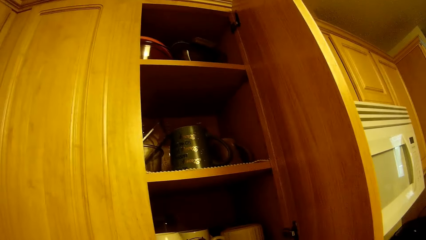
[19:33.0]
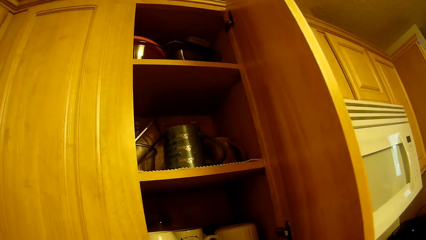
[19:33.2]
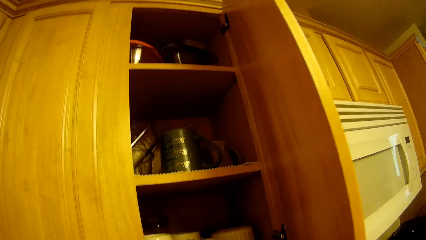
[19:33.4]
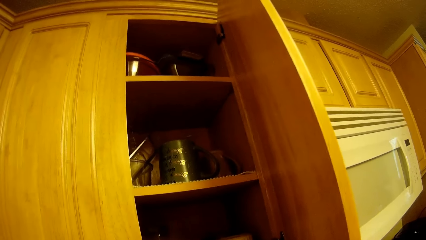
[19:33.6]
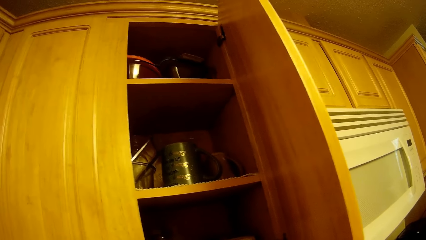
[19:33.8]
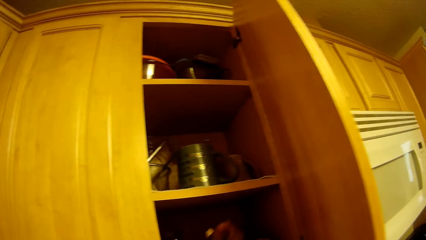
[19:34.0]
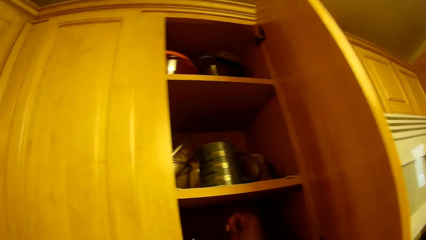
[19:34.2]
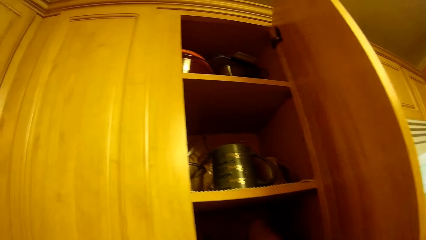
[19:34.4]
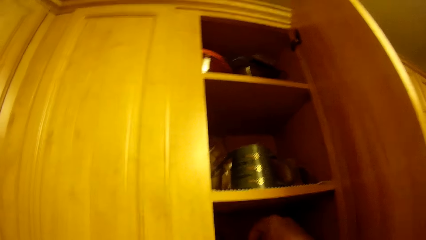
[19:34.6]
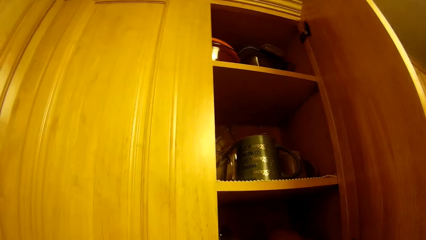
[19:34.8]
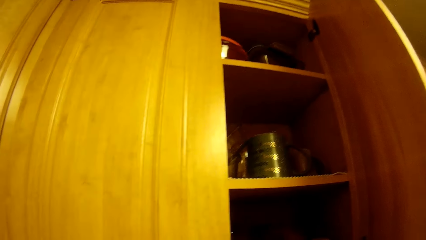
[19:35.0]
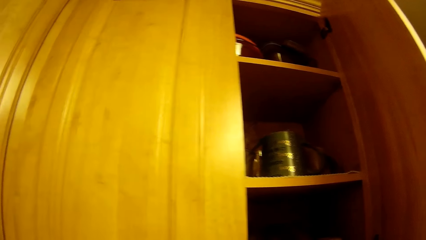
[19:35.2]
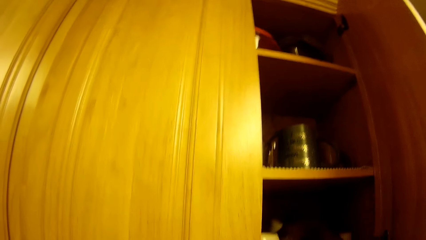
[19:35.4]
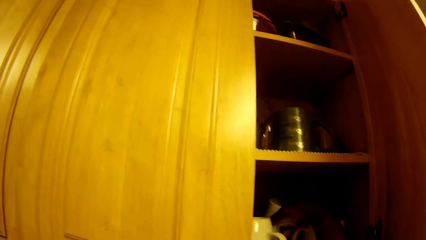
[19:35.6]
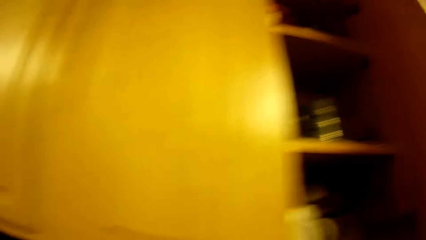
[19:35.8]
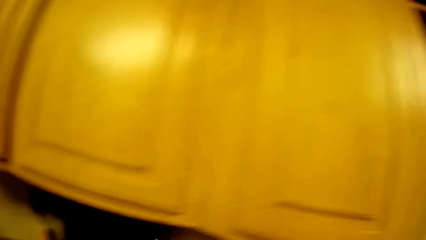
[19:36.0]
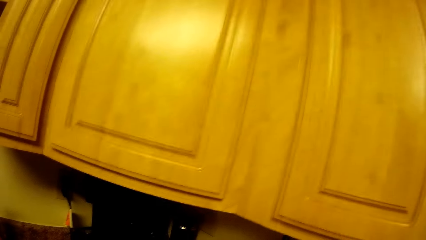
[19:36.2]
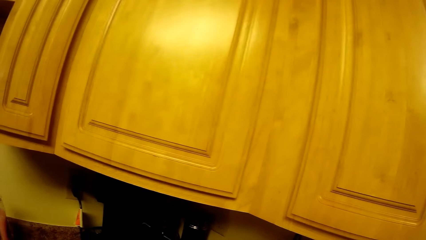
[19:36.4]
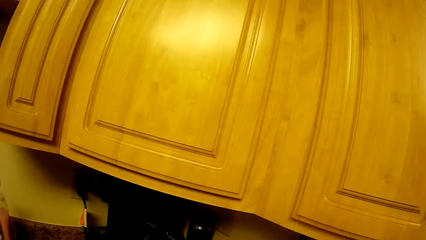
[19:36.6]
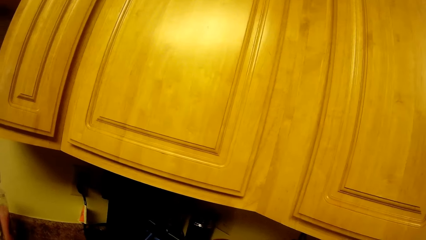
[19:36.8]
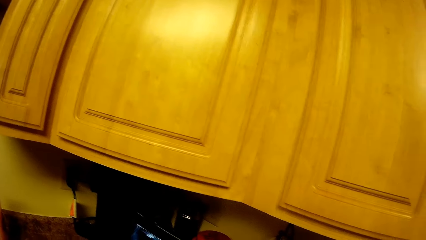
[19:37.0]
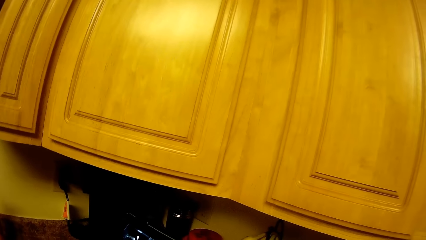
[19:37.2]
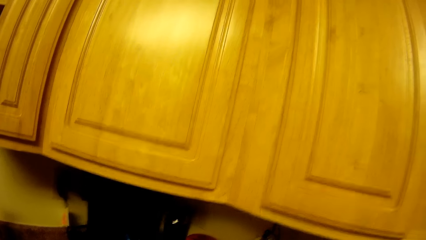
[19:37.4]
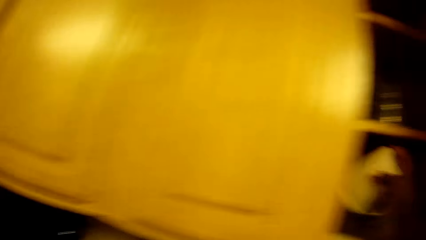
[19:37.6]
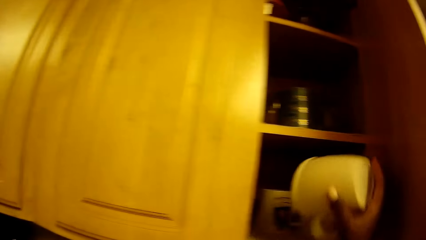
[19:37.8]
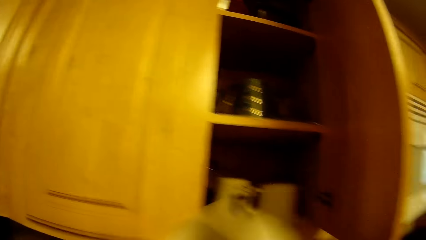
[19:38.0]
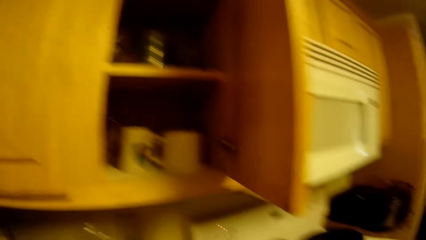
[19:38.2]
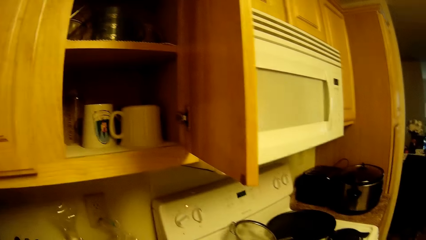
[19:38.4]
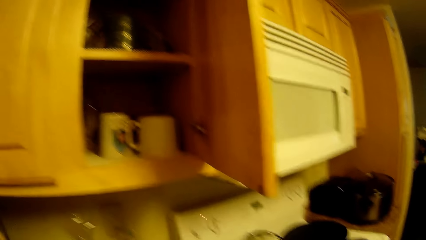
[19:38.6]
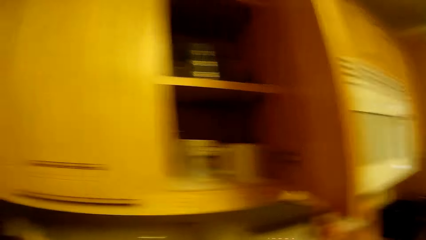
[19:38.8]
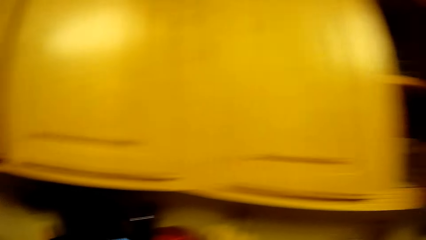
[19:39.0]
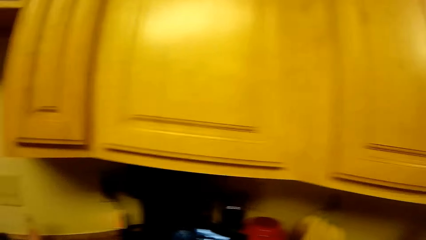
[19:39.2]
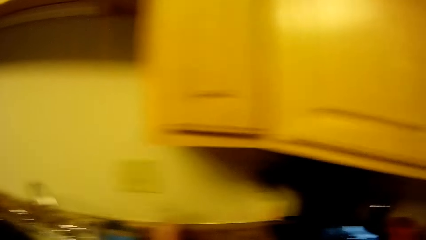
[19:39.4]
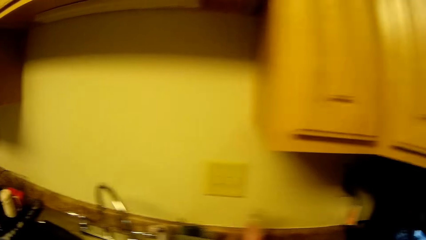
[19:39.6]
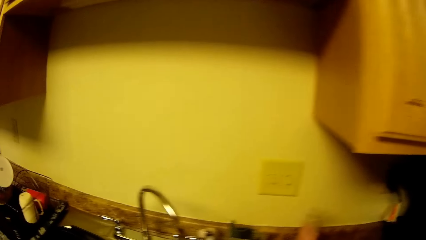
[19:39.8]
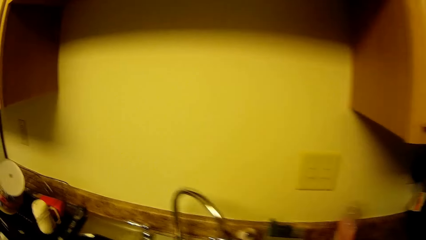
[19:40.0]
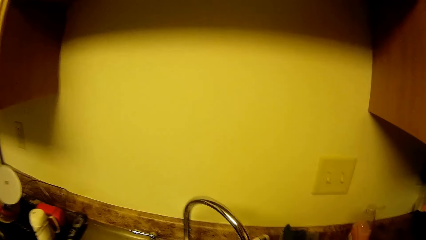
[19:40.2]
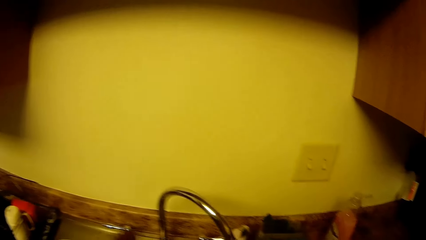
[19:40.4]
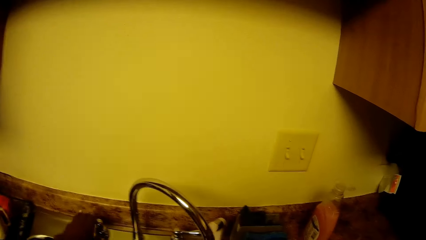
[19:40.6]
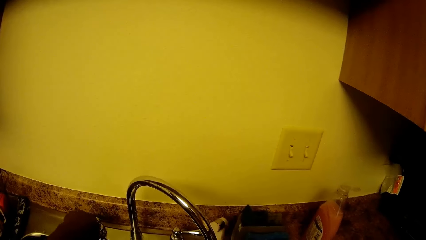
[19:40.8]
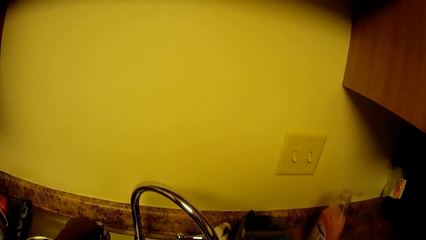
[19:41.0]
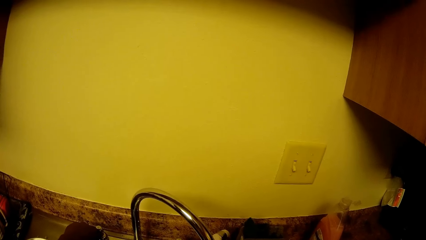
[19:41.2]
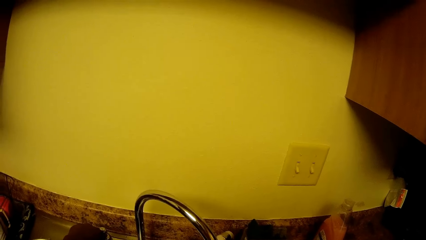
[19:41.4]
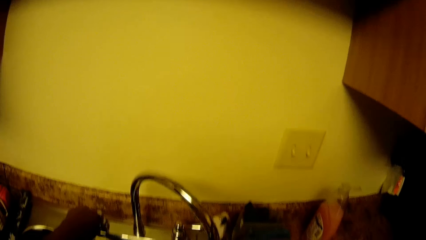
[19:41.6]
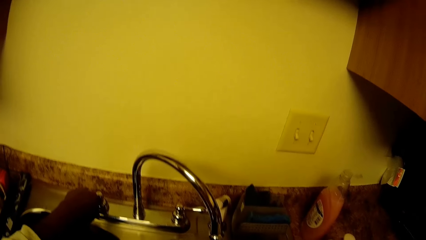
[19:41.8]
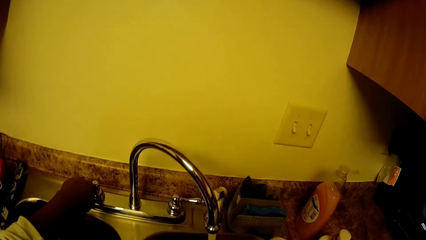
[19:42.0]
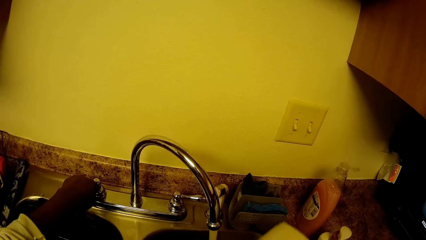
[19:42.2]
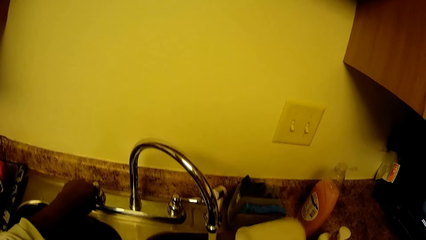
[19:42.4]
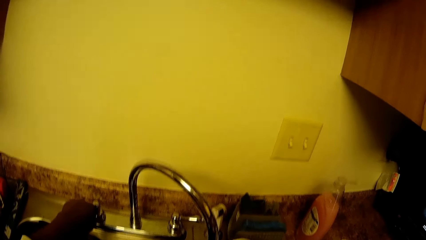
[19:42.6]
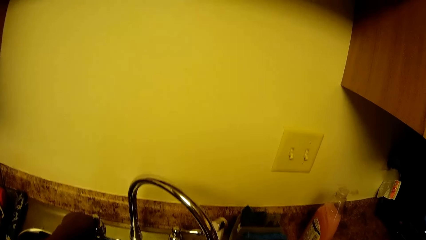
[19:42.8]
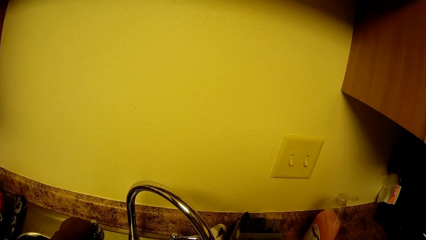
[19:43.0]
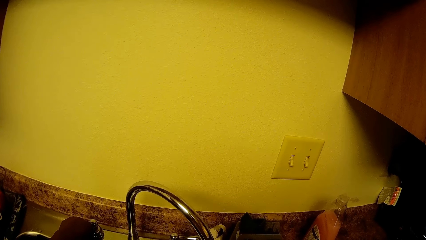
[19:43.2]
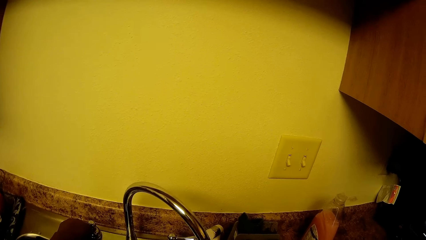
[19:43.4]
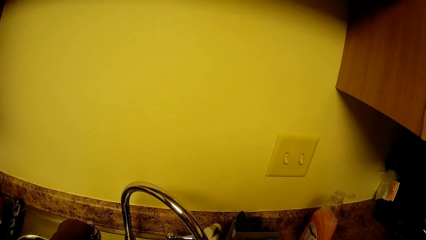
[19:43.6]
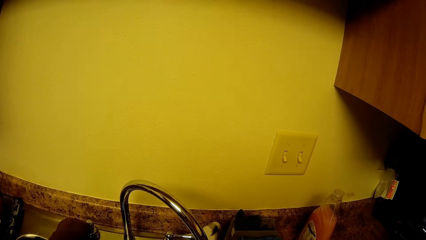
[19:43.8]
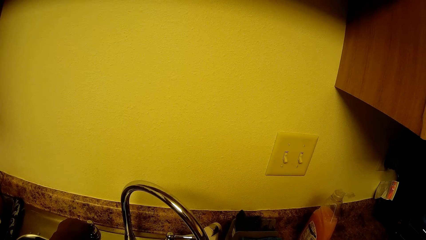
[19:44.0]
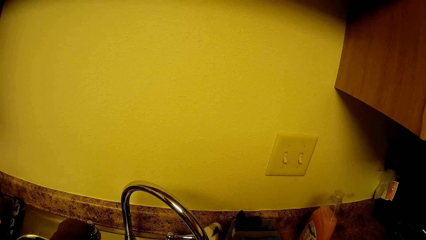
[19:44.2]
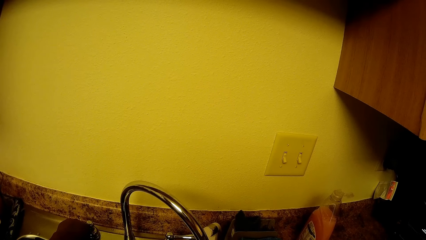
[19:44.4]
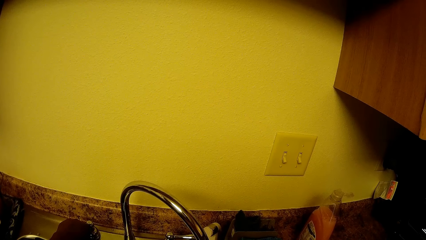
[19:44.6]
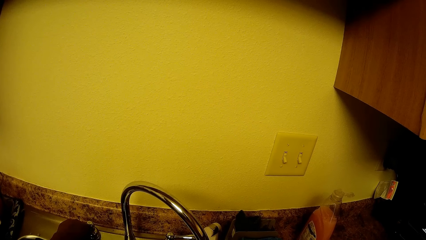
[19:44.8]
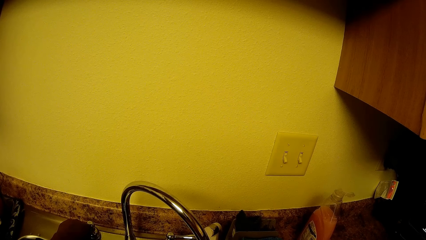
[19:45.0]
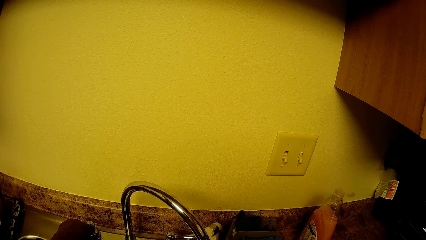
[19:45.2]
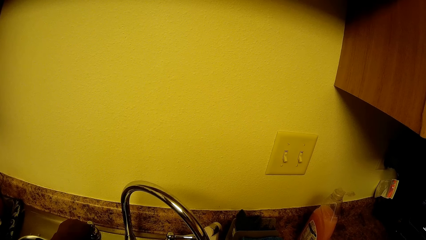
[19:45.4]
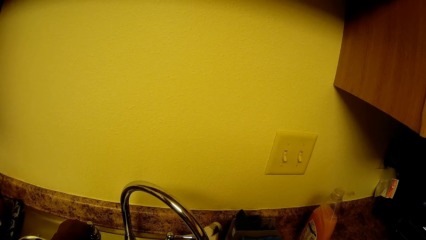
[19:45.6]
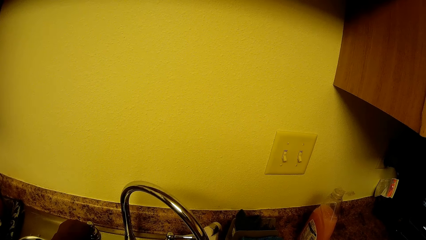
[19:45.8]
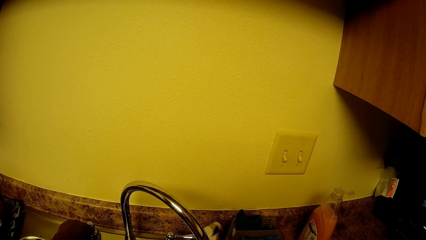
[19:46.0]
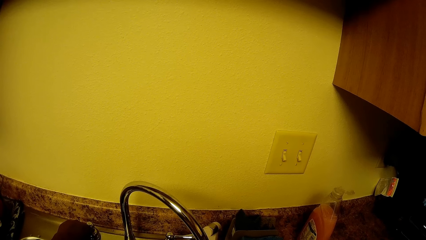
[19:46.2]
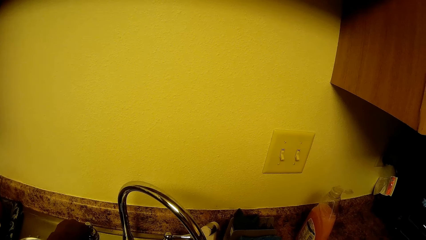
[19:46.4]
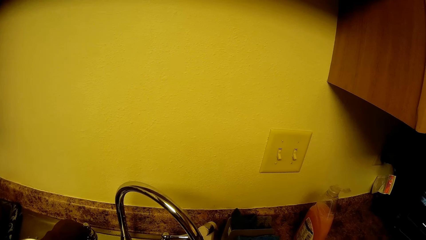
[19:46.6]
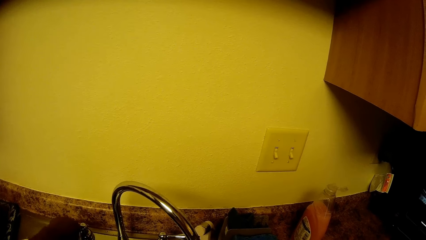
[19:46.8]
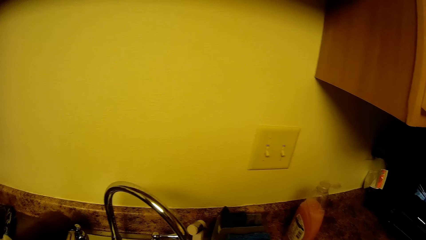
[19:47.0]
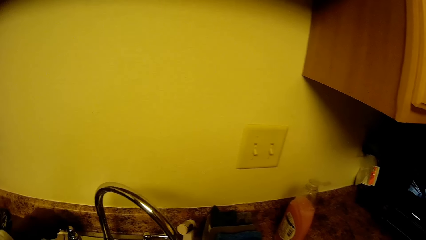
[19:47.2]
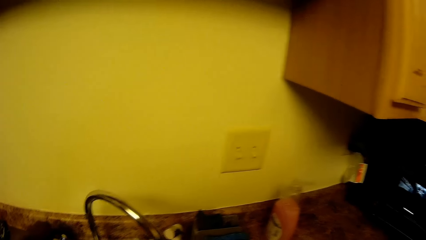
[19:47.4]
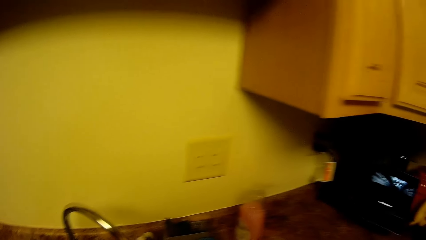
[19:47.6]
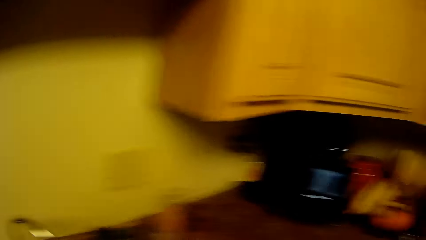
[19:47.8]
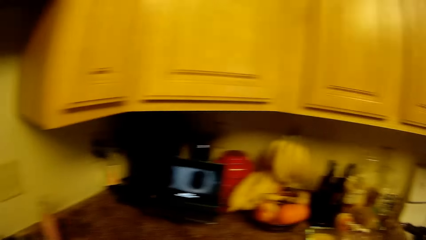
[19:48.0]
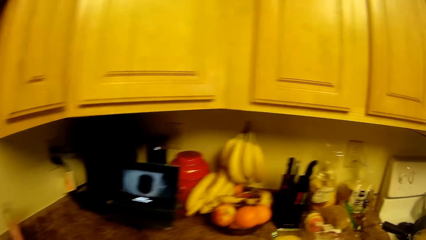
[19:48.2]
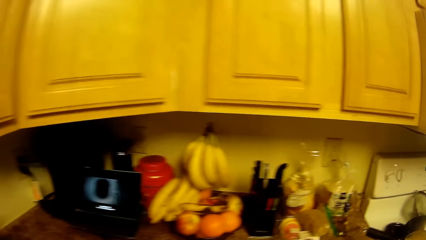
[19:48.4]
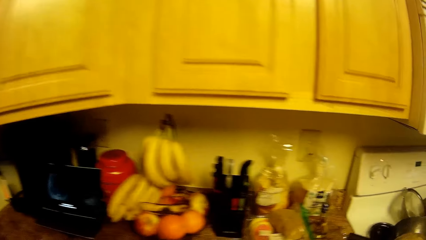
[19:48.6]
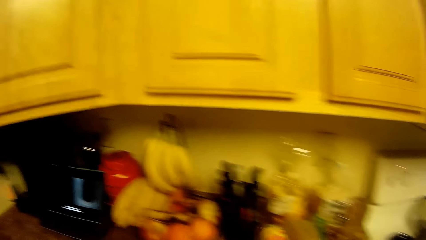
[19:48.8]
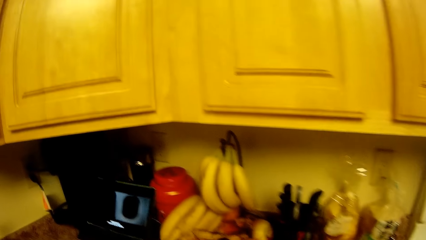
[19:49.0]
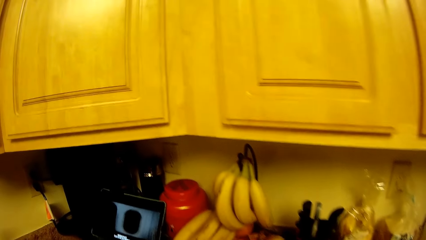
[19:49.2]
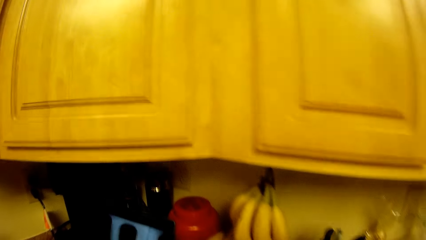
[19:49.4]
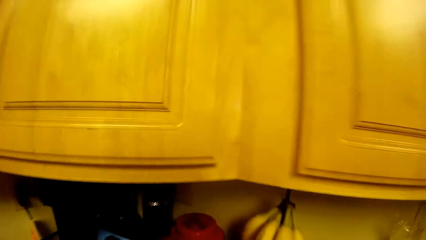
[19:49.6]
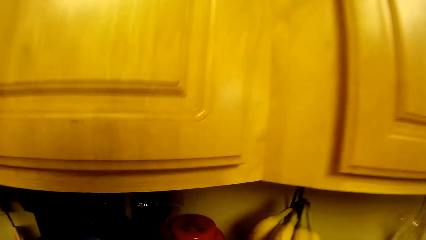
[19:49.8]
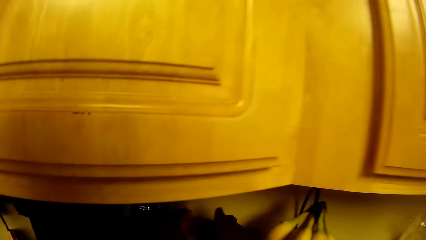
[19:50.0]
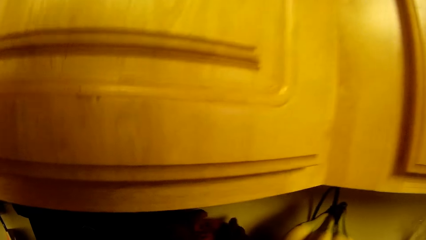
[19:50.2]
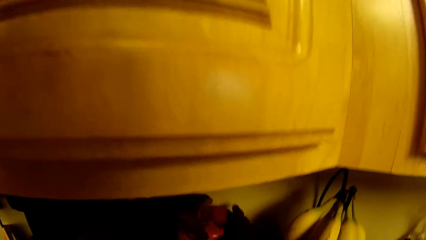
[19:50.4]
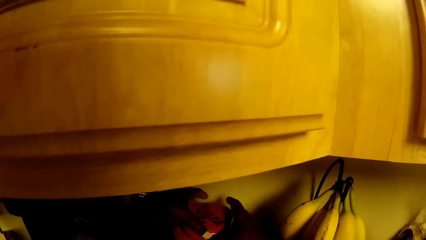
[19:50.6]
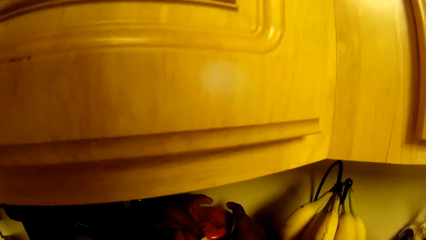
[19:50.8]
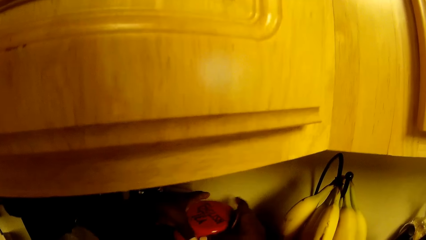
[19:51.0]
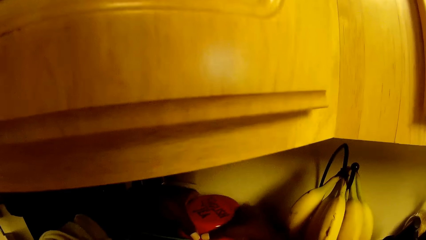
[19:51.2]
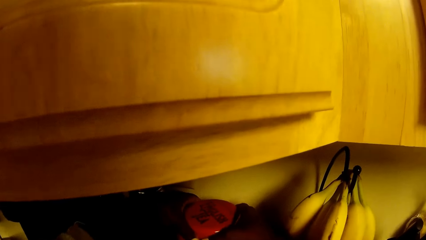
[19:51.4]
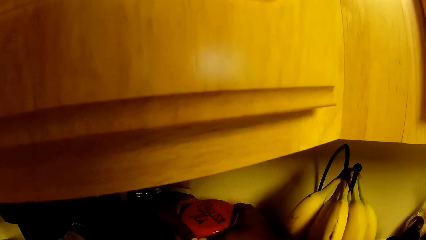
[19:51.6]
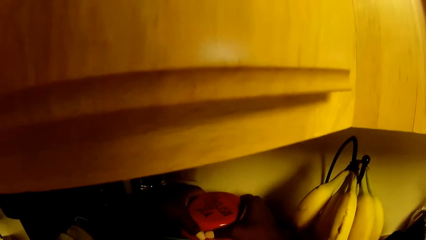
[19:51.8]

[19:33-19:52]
The camera wearer moves a hand into the cabinet. She picks up a tea cup from the cupboard with her right hand. She looks around and moves around. She opens a tap with her left hand. She pours water from the cup into the sink with her right hand. She closes the tap and moves around. She opens a jar with both hands.
